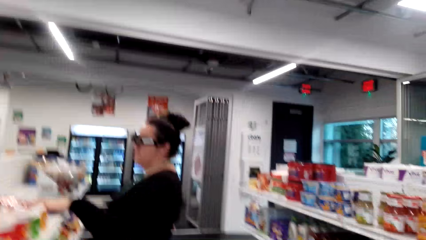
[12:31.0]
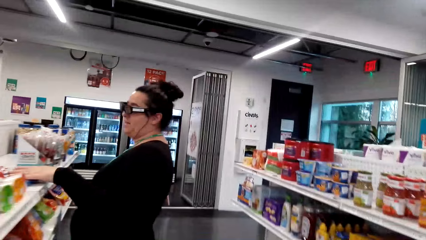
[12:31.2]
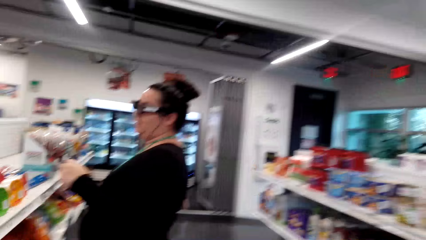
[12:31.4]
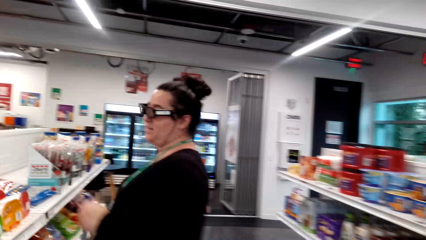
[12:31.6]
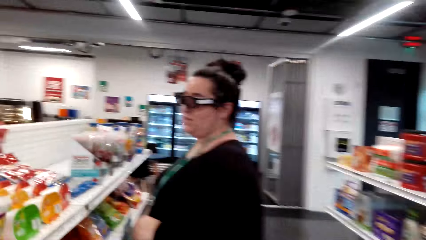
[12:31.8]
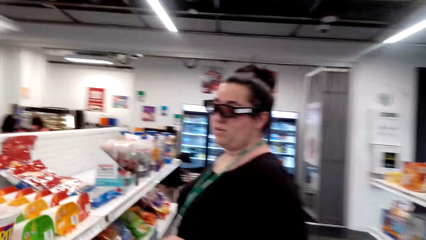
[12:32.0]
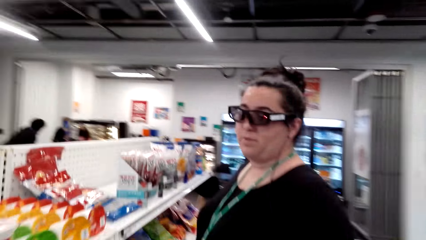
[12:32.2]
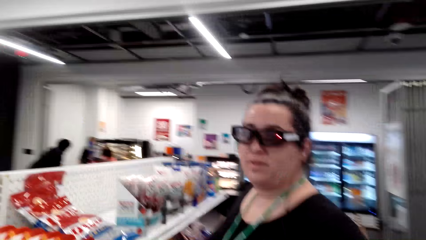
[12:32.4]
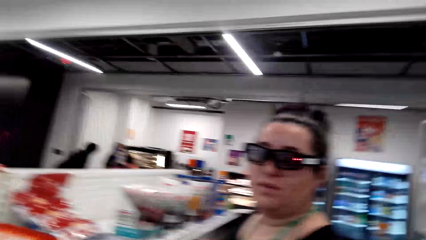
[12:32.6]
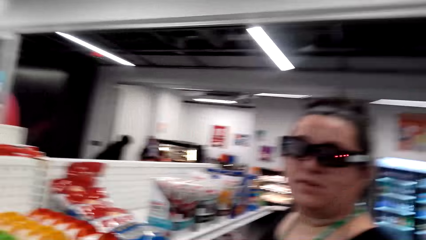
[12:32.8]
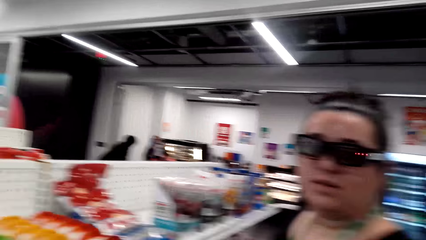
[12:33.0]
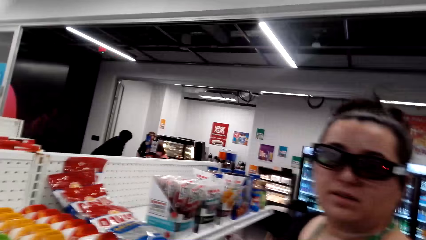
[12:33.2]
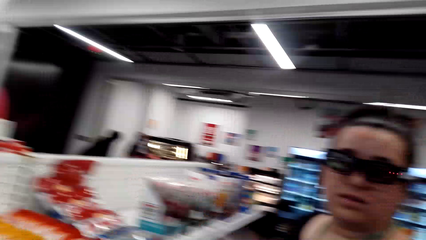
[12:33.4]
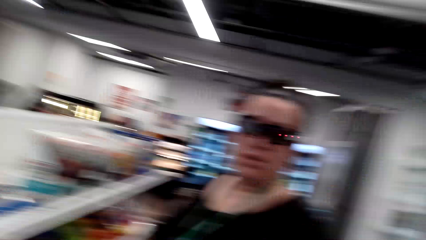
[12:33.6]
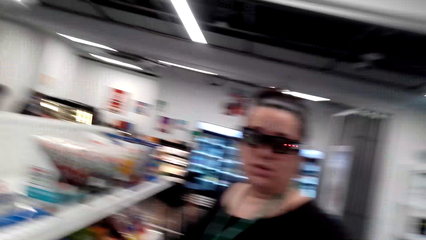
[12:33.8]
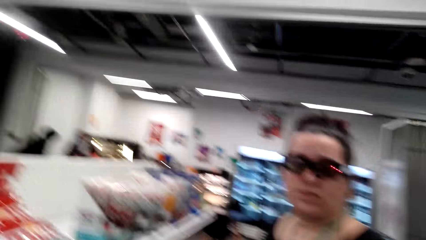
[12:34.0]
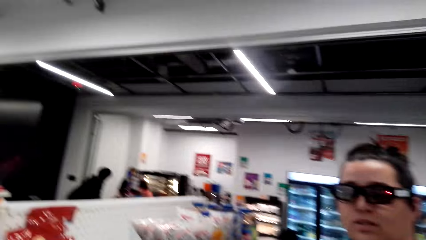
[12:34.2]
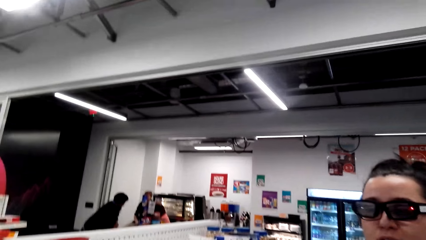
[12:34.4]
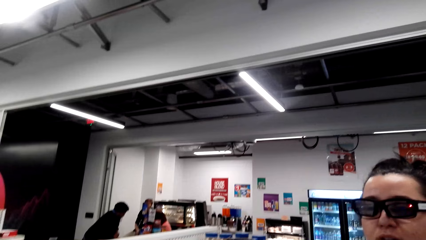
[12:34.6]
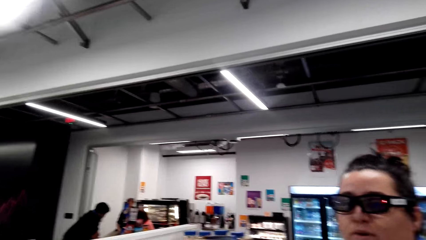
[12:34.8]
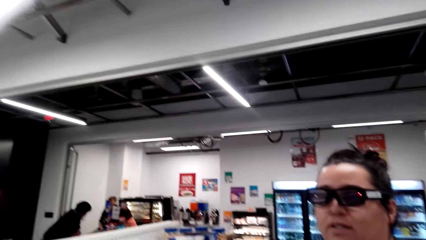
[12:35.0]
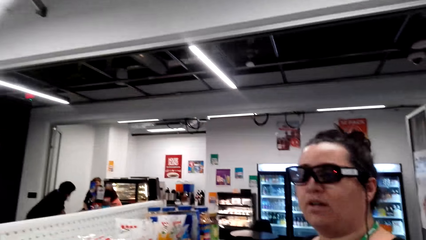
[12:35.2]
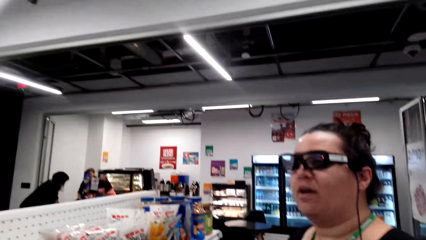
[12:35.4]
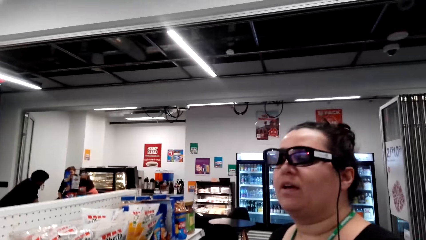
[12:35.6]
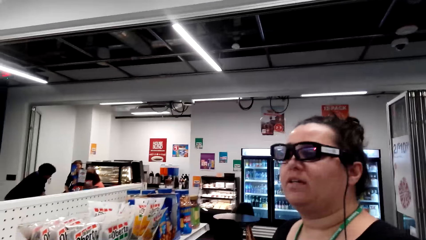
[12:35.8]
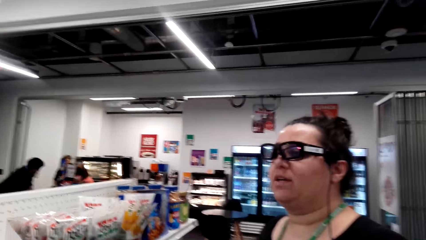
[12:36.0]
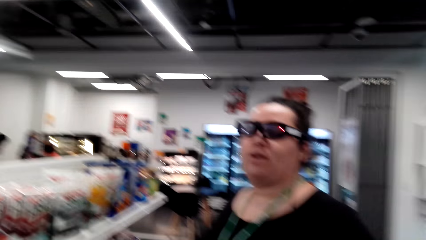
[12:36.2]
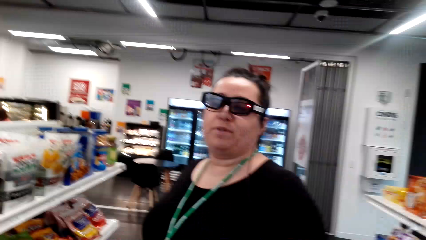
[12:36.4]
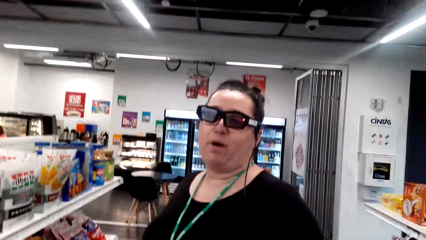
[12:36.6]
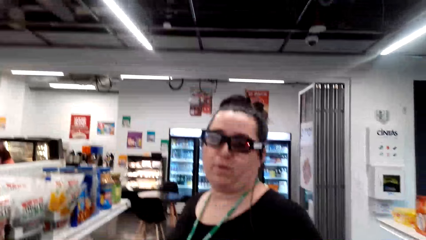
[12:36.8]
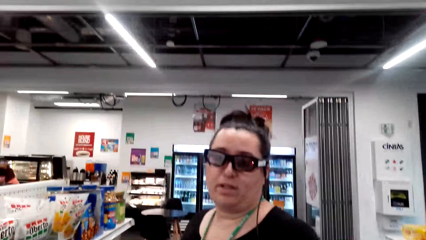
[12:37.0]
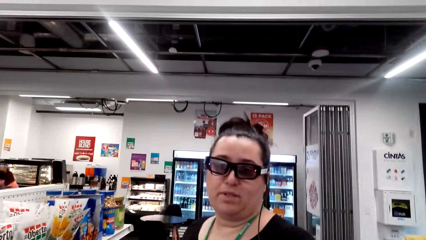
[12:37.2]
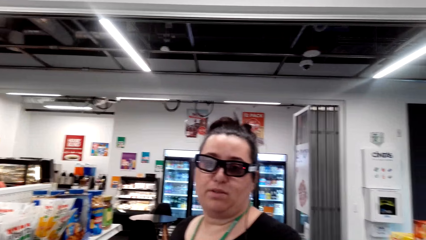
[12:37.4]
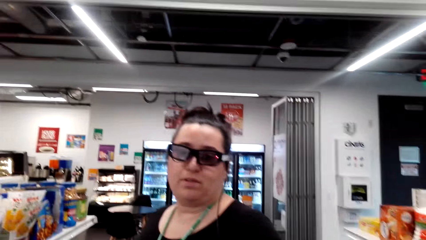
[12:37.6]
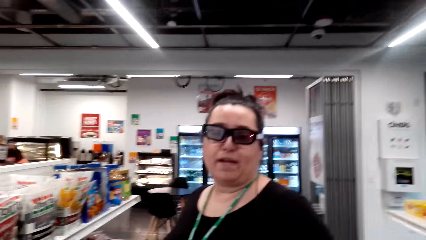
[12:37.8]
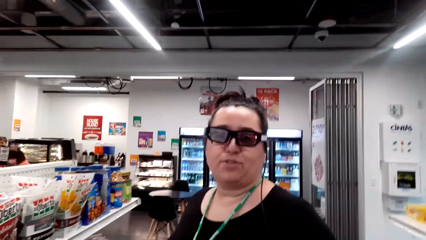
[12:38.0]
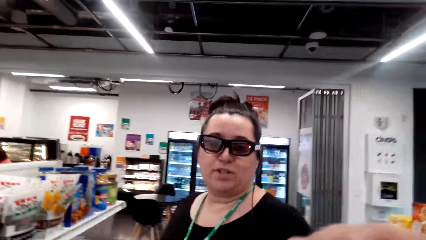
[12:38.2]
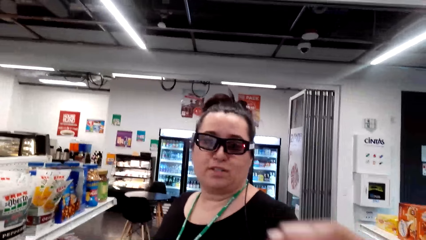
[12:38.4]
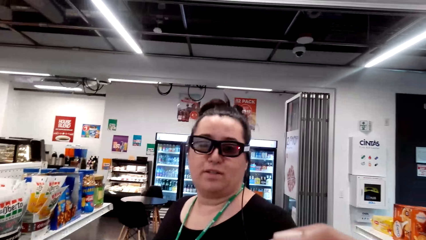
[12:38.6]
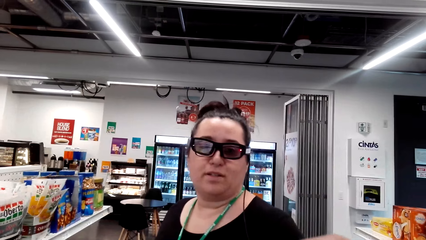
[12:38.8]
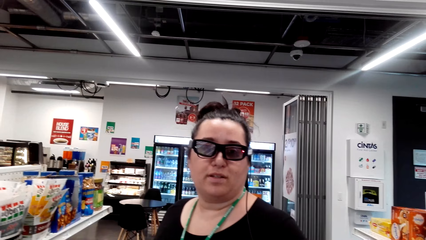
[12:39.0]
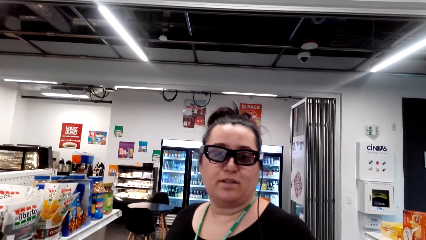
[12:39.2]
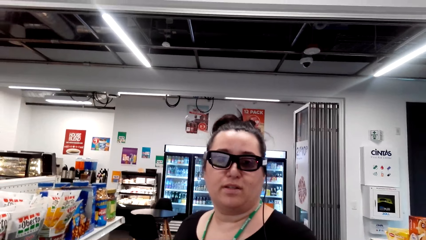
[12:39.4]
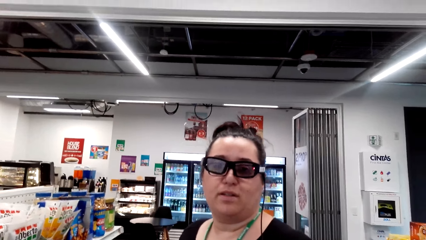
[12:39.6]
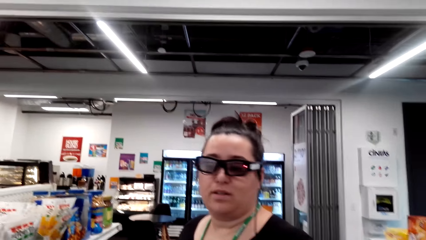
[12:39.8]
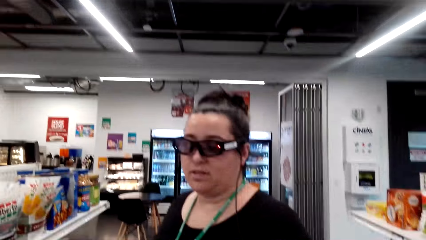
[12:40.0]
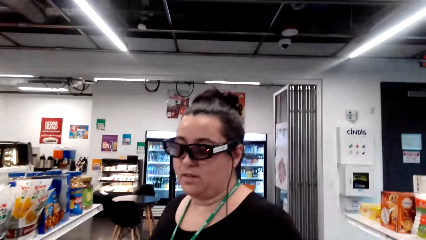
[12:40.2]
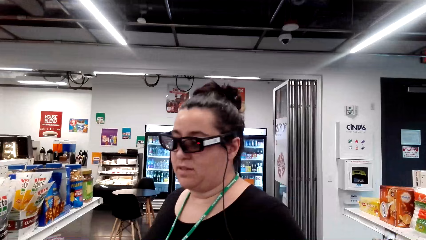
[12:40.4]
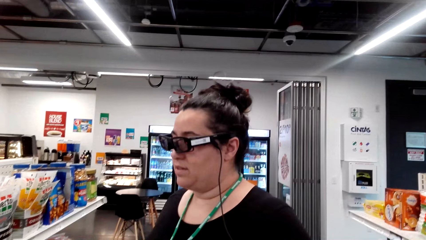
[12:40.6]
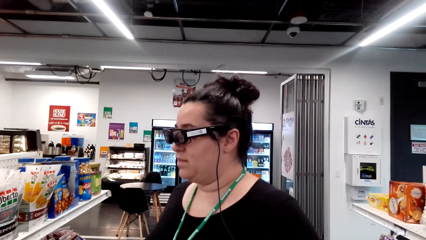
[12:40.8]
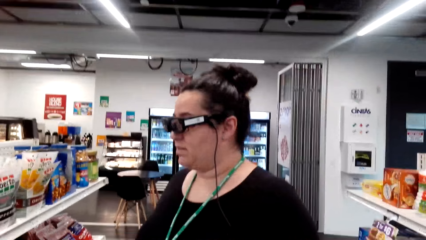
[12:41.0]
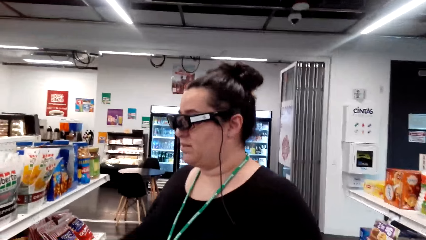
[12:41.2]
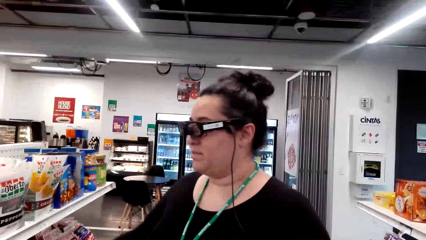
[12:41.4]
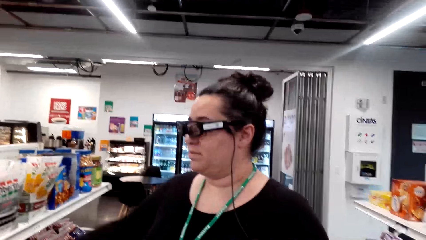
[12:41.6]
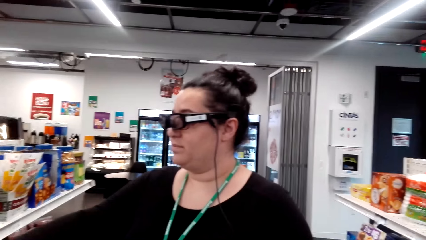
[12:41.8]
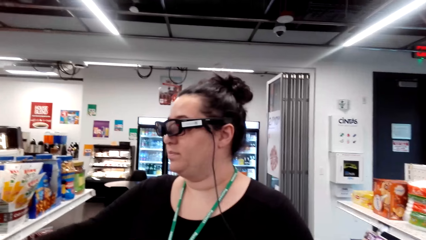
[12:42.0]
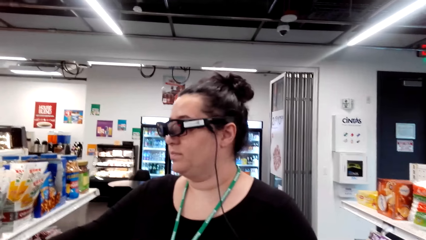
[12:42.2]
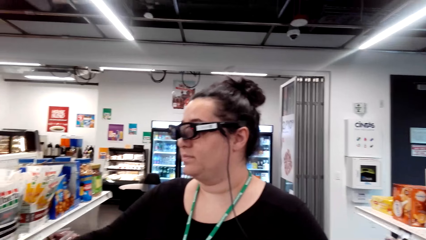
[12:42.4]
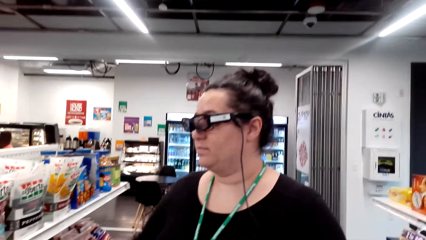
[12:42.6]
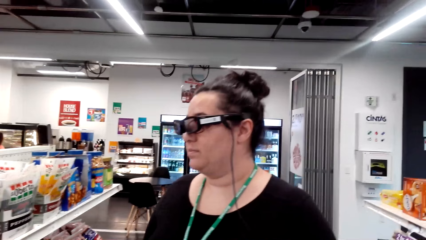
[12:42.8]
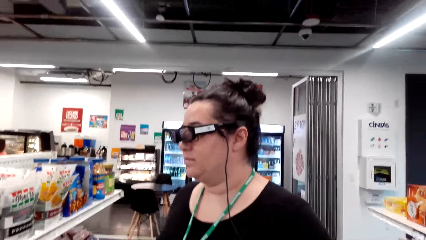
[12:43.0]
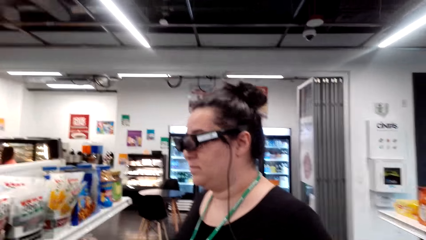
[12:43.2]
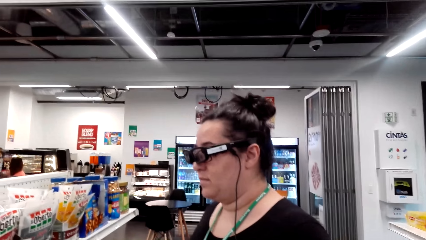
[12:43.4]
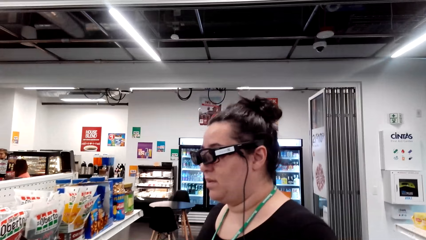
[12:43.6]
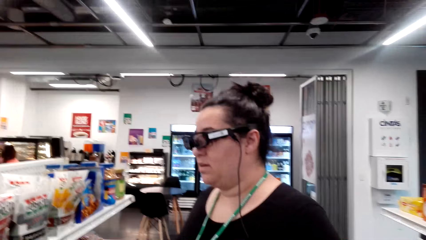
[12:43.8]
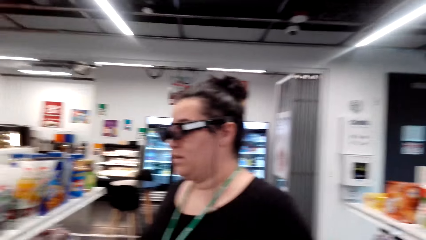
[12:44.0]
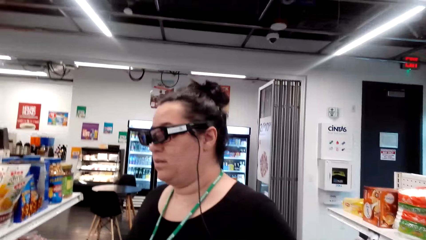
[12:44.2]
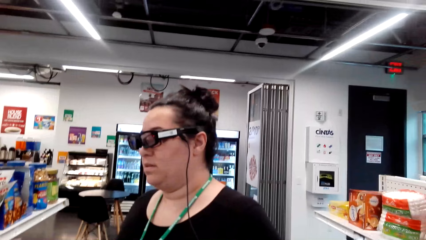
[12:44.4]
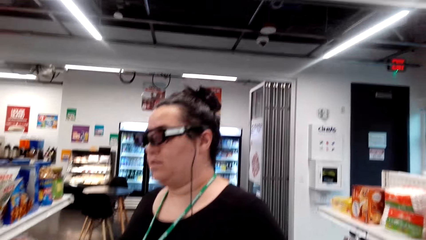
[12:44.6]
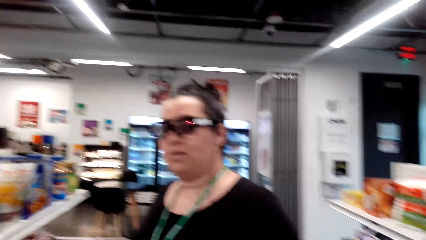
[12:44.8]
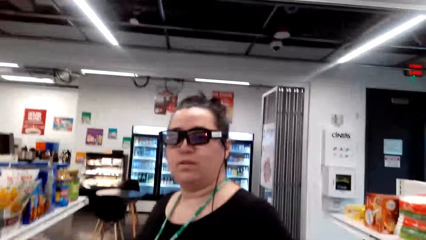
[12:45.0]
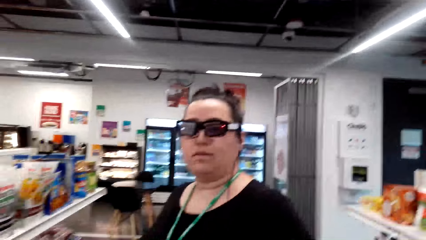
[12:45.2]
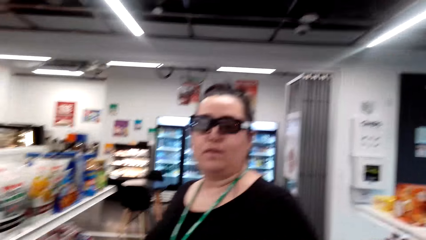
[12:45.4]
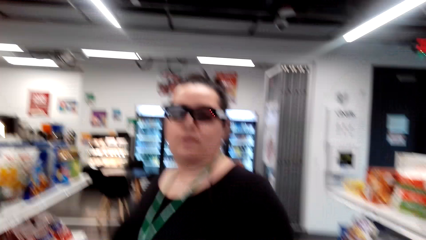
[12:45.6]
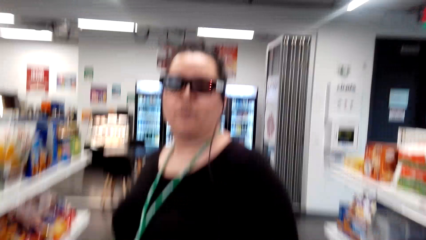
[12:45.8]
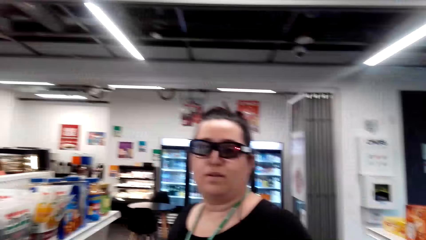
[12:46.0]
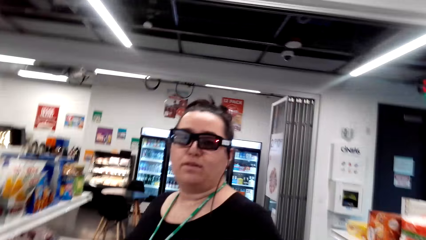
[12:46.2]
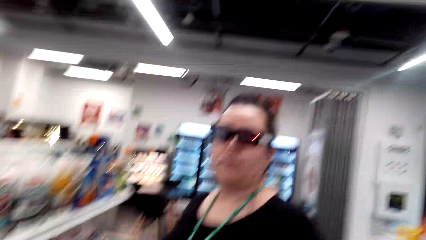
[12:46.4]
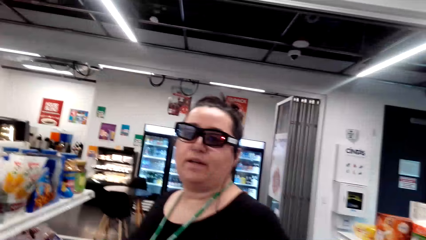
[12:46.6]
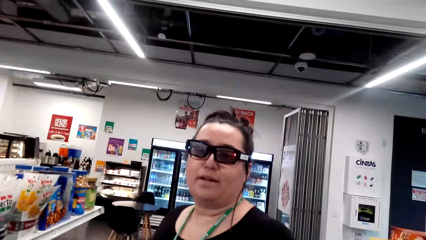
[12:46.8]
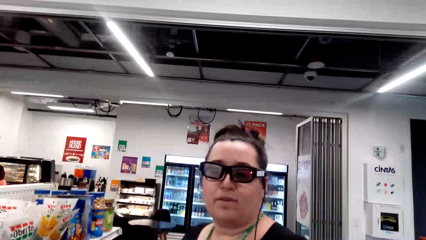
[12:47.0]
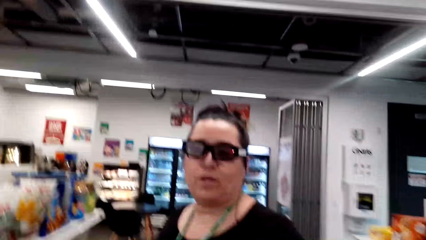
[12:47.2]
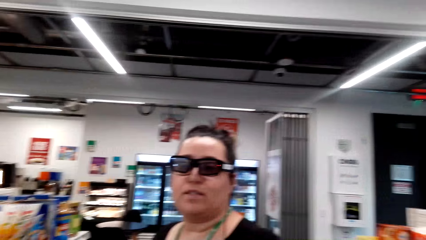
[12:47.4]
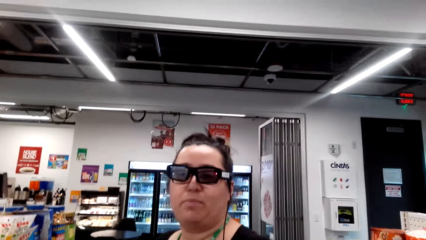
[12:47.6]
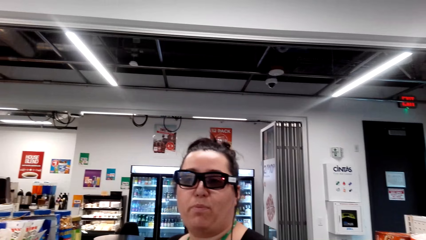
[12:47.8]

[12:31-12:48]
The woman puts the David Original on the shelf.
